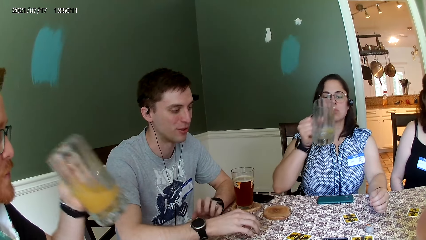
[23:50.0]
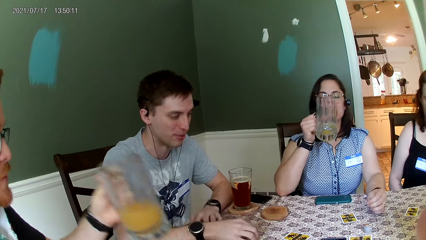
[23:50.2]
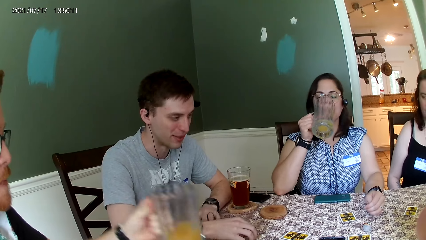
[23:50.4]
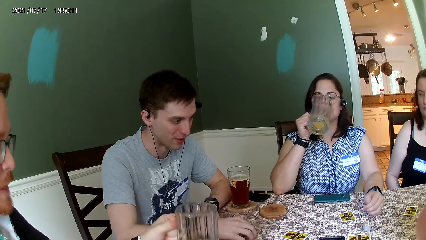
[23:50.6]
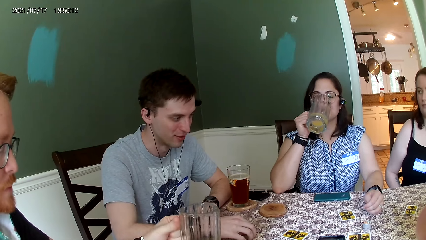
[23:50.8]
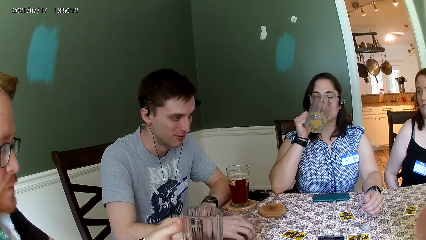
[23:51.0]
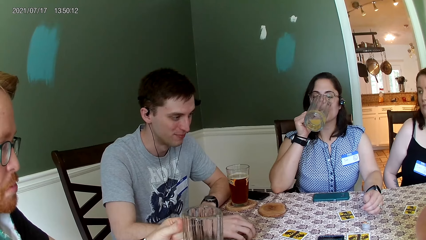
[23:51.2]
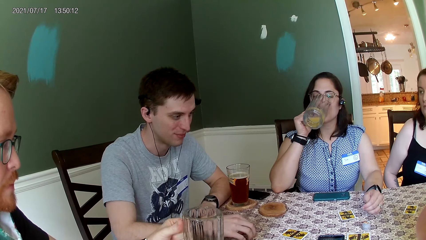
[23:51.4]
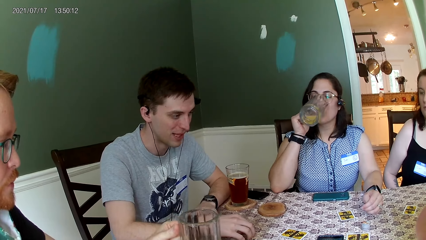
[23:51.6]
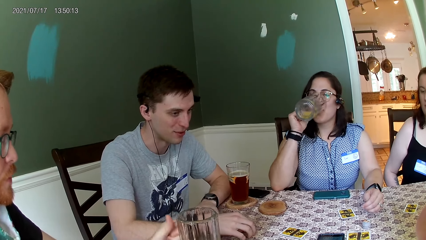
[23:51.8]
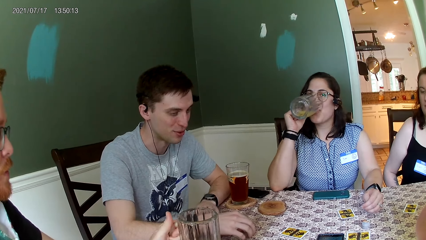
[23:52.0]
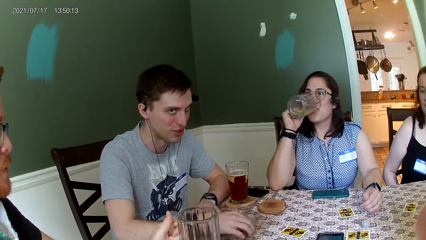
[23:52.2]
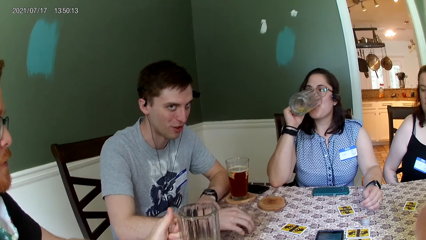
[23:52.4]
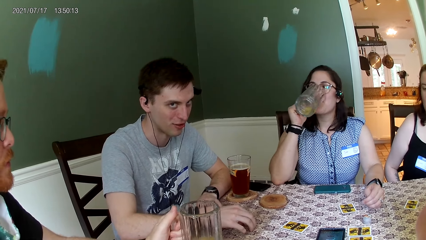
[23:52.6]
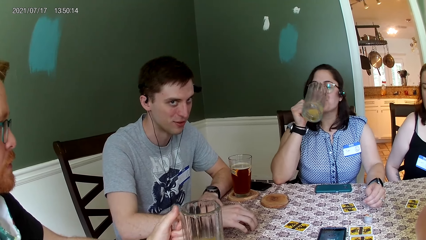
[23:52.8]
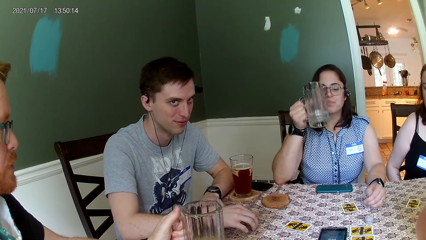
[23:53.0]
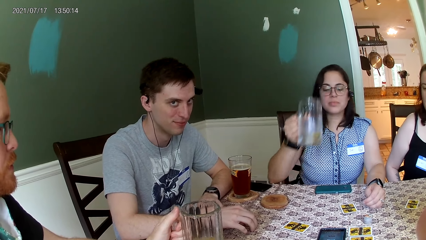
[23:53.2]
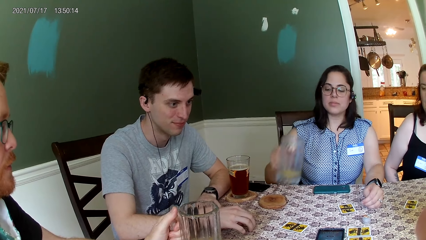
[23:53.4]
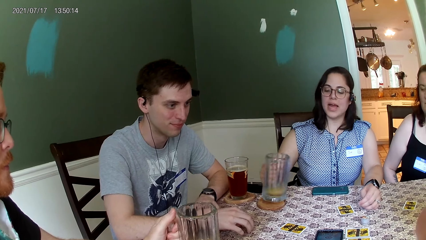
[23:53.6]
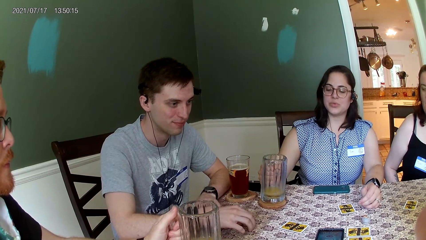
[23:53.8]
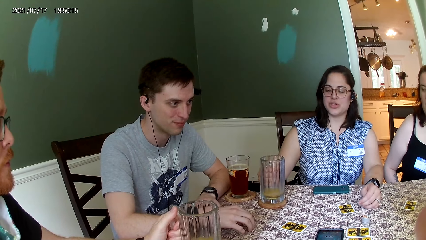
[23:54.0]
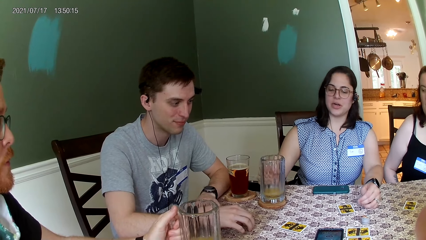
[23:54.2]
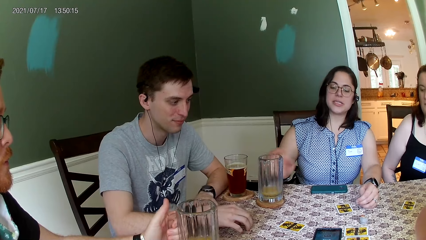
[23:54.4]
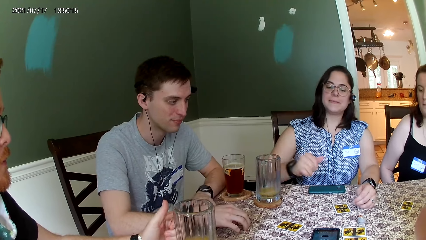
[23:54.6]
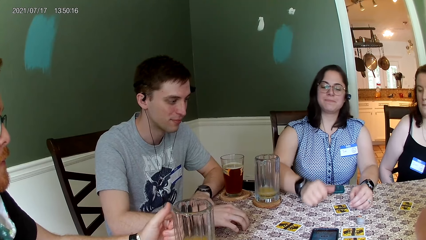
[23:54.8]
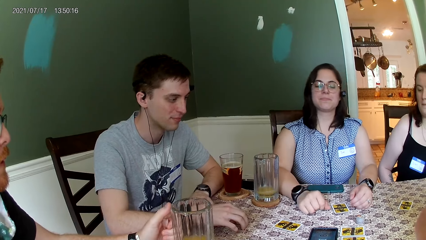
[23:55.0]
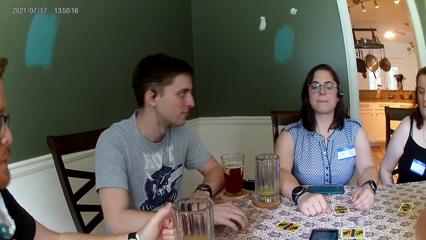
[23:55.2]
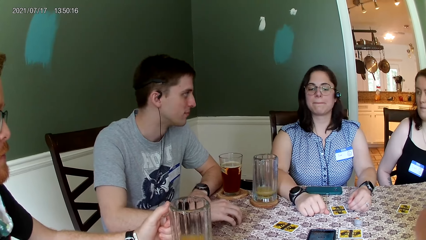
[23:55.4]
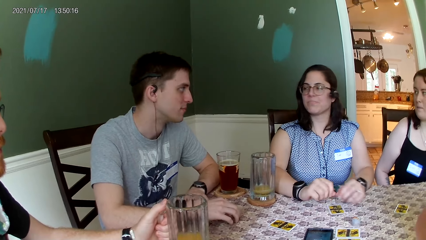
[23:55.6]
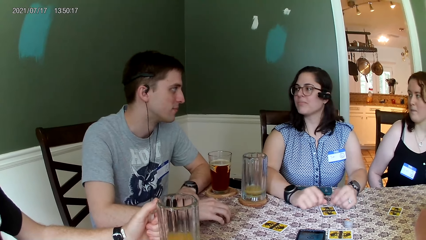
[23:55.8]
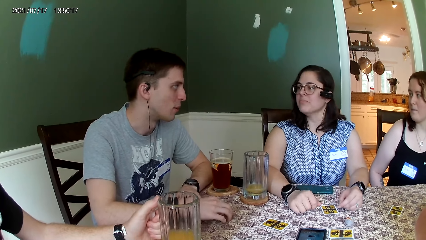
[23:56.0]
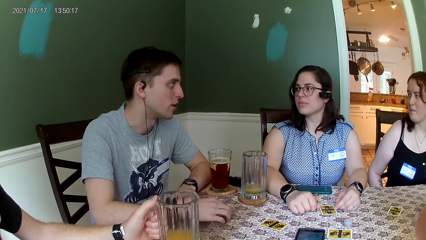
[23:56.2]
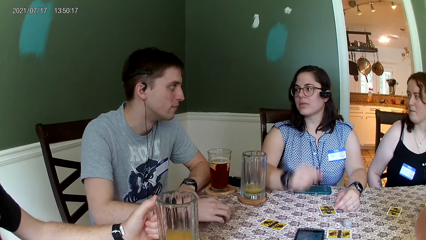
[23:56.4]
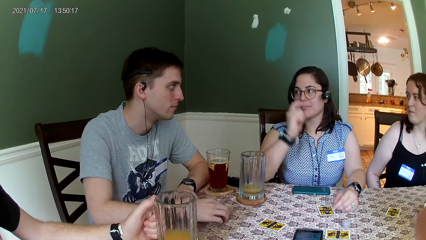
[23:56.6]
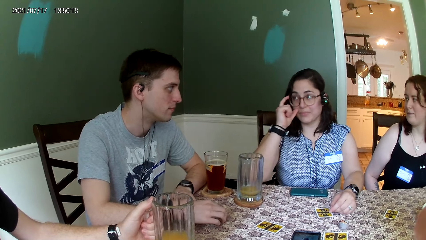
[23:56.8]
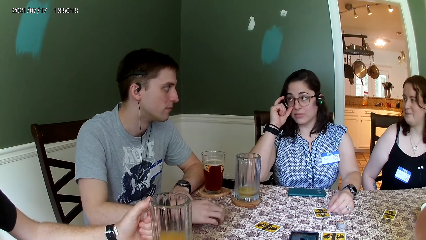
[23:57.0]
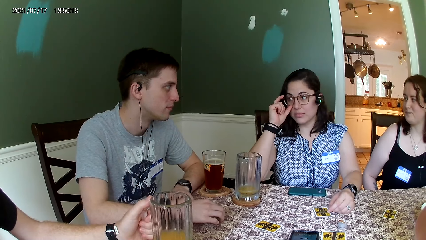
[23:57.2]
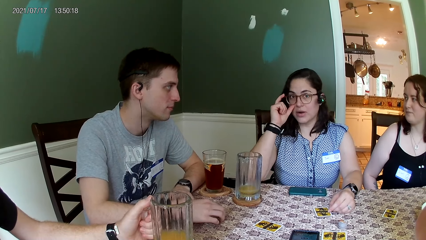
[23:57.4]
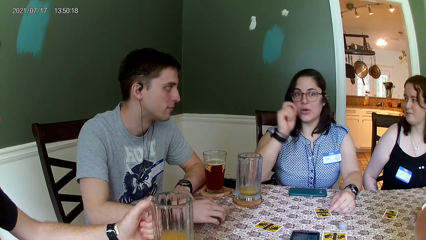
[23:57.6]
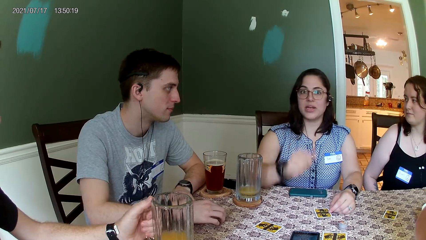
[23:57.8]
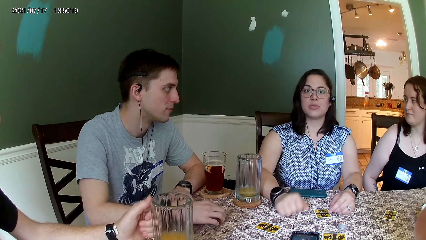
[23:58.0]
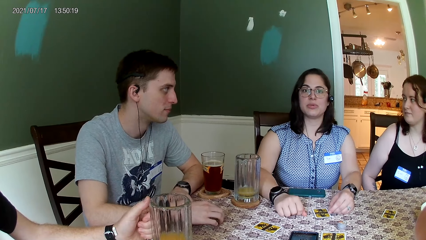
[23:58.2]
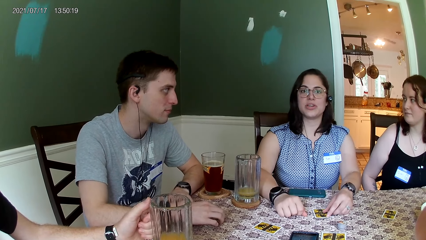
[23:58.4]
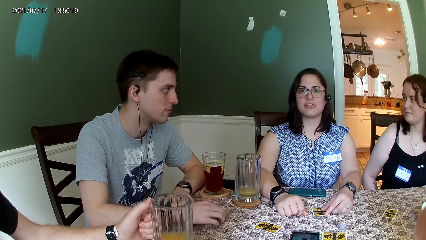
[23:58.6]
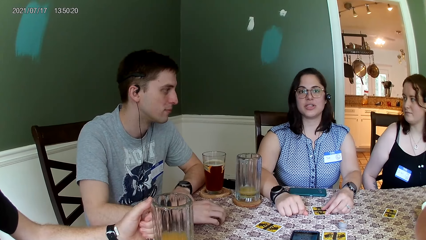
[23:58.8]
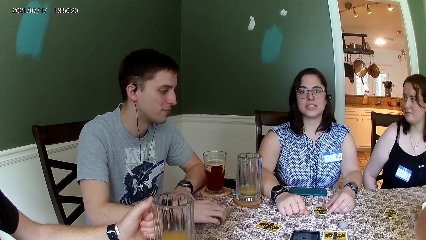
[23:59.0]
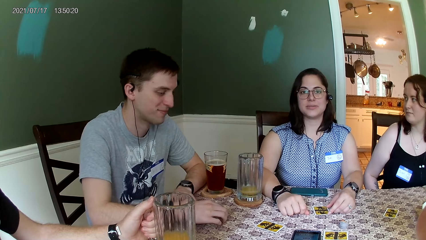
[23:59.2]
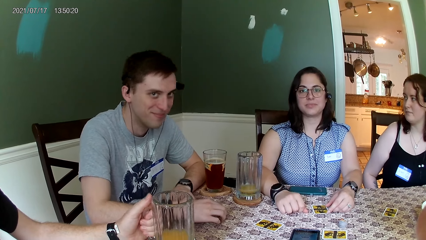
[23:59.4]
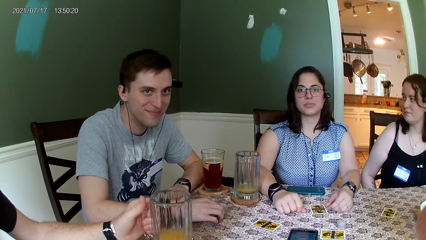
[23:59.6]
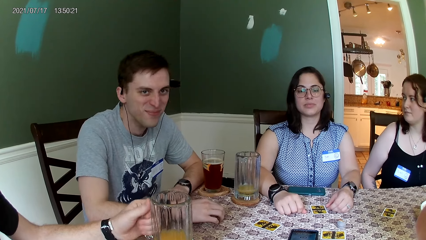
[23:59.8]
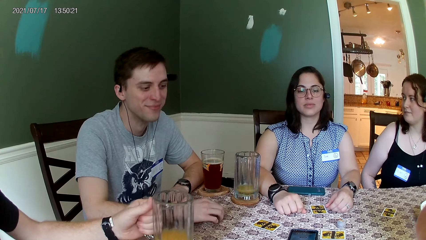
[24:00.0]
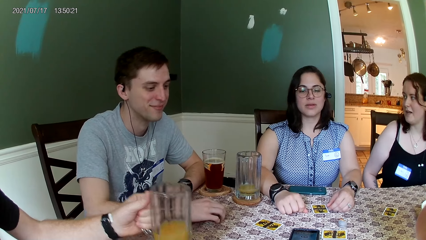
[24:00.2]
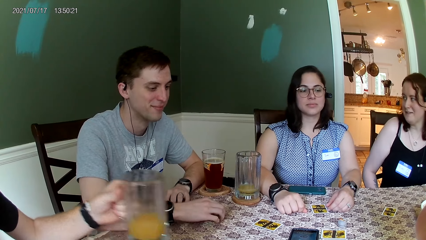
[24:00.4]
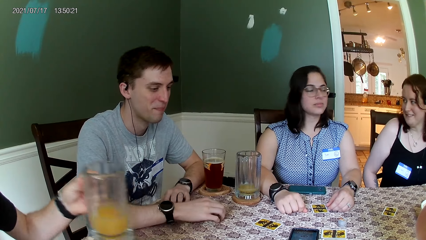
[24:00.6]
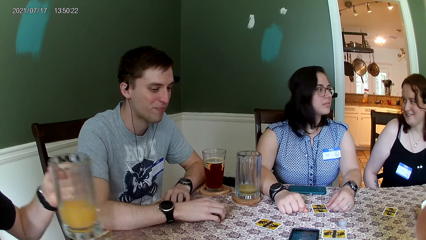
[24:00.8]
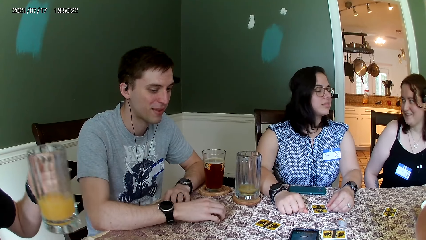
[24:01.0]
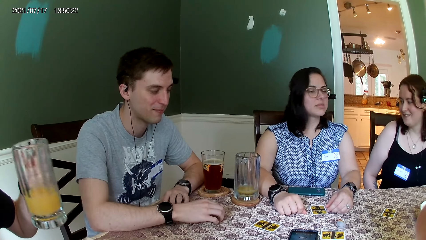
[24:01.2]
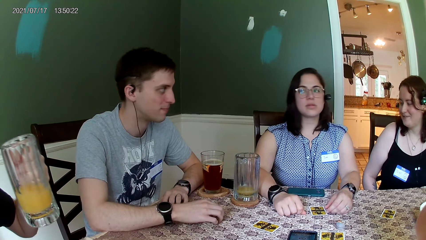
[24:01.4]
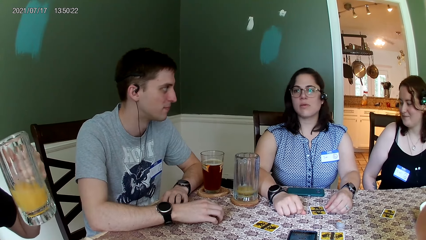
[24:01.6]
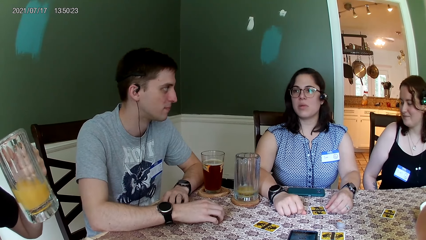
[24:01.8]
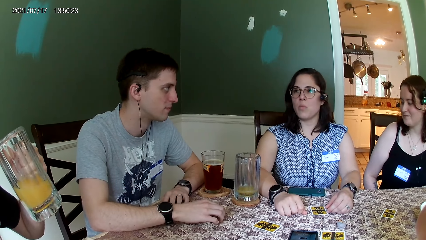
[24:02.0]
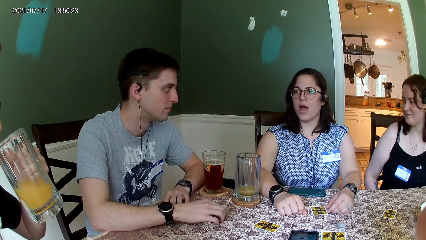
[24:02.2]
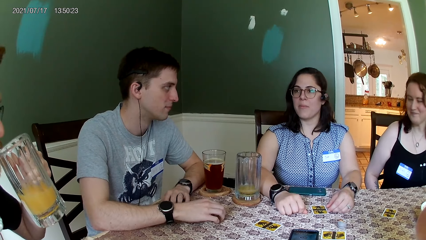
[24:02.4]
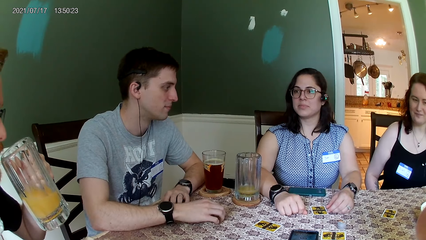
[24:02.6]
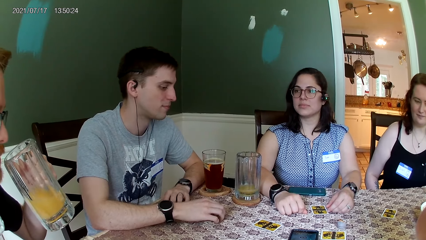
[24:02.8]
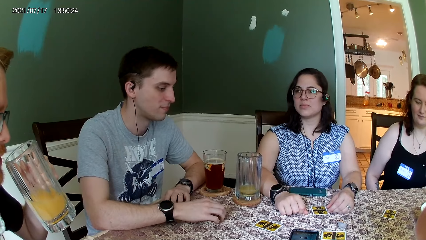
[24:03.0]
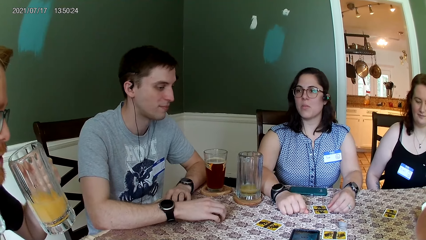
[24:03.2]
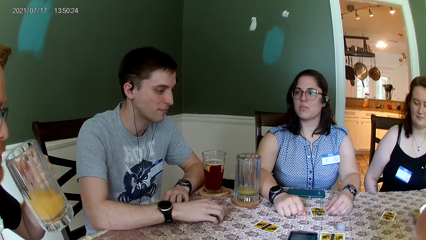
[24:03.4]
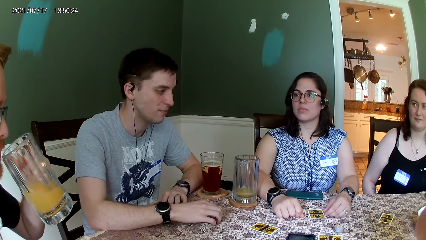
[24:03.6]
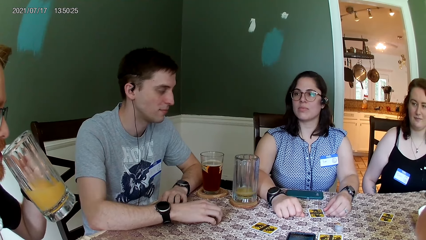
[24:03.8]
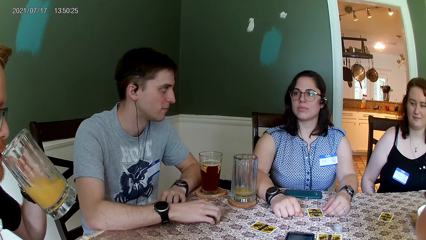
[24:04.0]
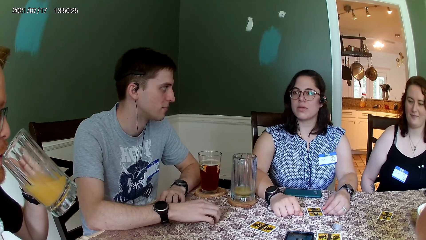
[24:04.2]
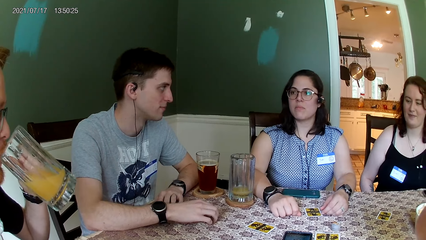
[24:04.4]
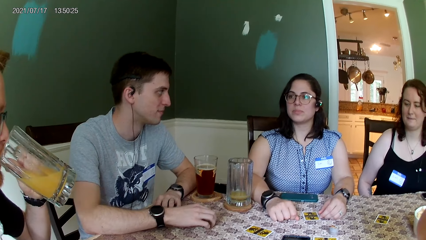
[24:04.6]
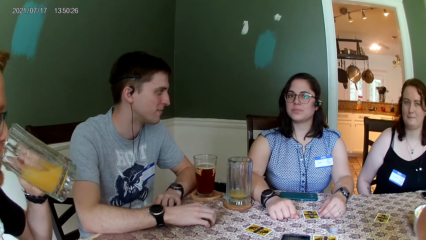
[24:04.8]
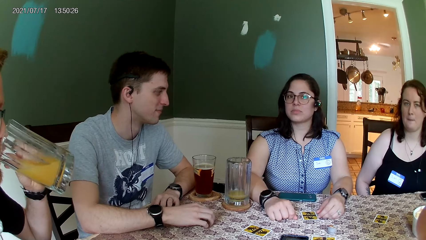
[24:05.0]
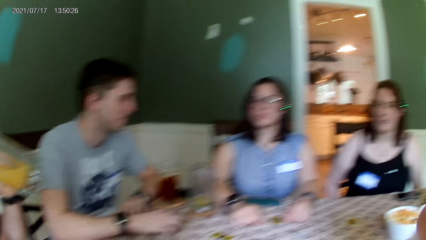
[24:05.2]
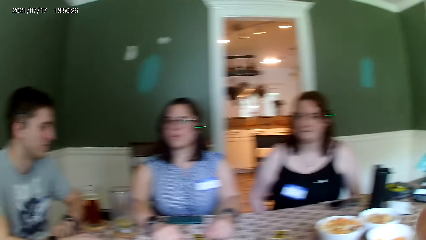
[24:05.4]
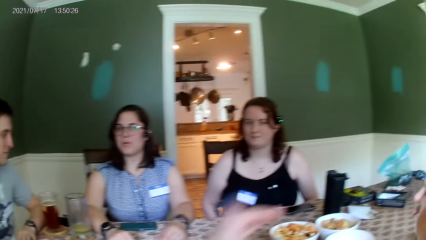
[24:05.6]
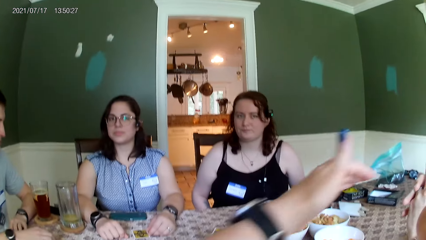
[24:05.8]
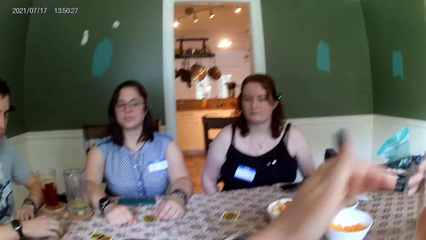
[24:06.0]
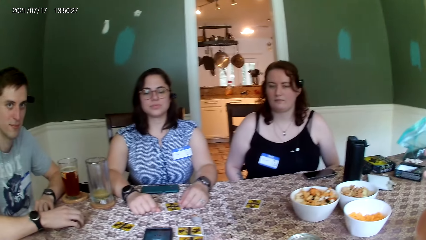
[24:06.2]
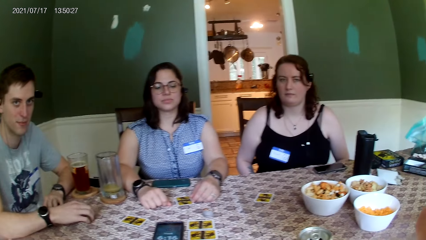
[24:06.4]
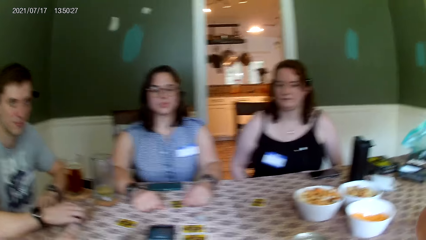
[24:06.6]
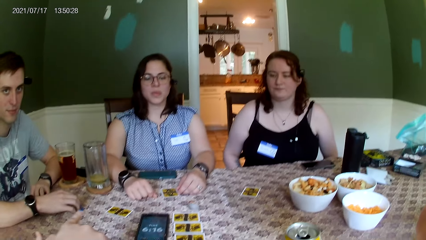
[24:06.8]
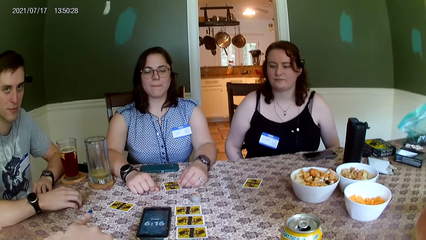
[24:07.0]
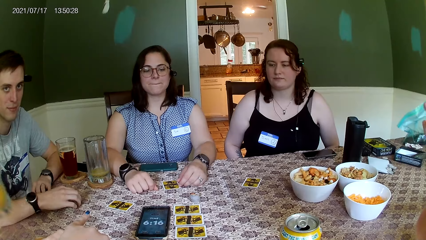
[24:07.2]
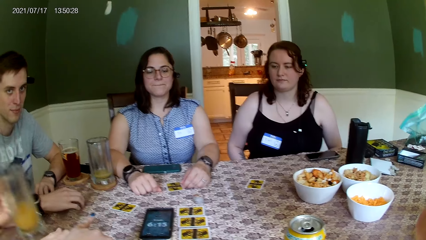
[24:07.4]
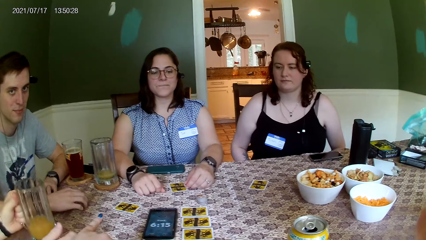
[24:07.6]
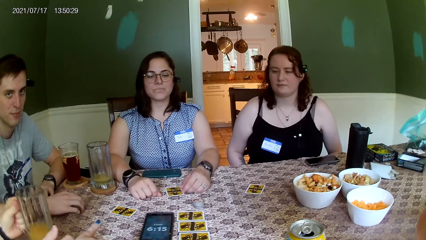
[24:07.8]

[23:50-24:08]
The camera wearer looks at a person and listens to the person. A woman drinks orange juice from the tumbler in her right hand. A man drops the tumbler on the table with his left hand. The woman drops the tumbler on the table with her right hand. The camera wearer looks at another person. The woman adjusts the glasses on her face with her right hand. The camera wearer looks at the card on the table. The man picks the tumbler from the table with his left hand. The camera wearer looks at a third person. They look at the second person and look at a fourth person. The man drinks orange juice from the tumbler in his left hand. The camera wearer talks to the third person and moves hands.
